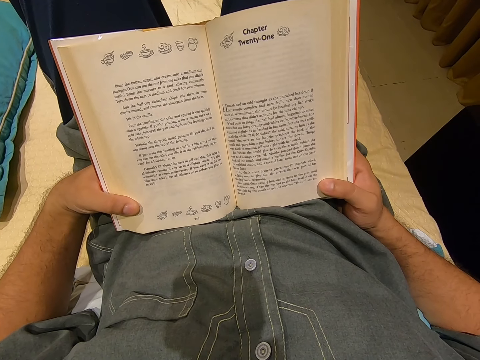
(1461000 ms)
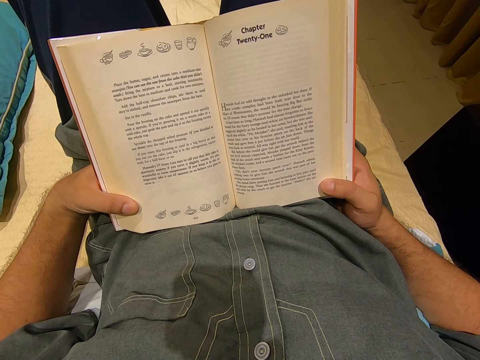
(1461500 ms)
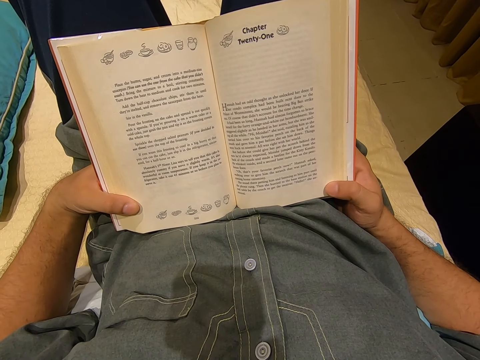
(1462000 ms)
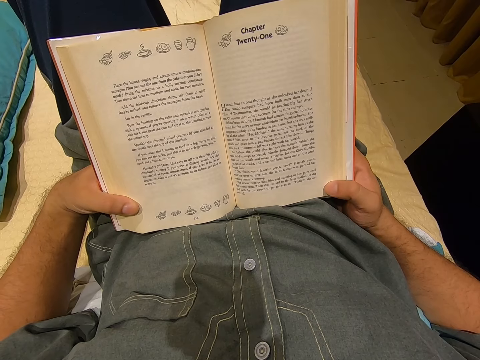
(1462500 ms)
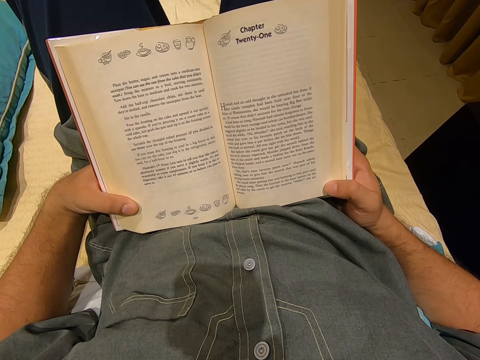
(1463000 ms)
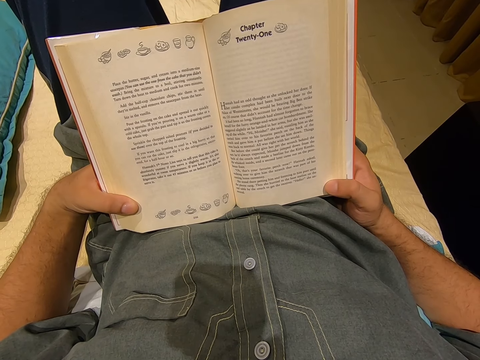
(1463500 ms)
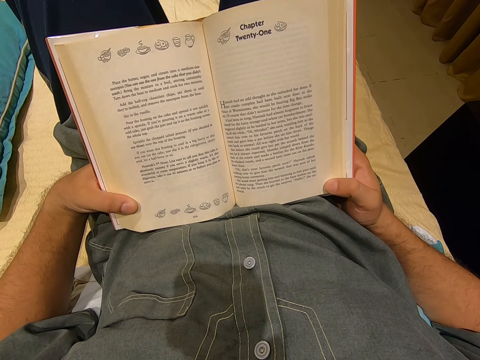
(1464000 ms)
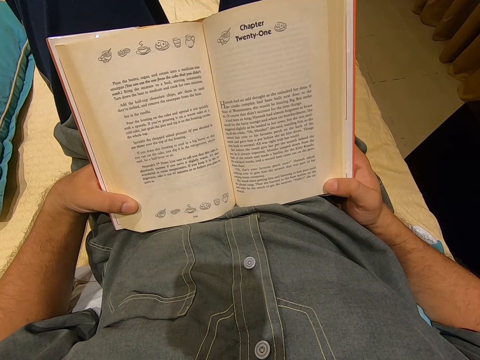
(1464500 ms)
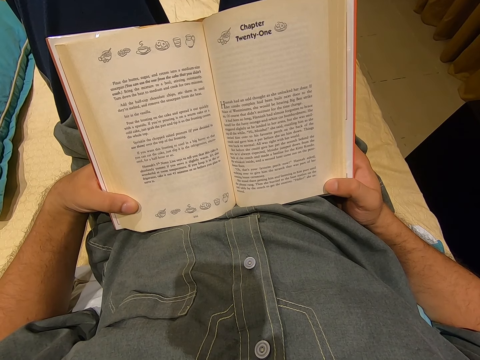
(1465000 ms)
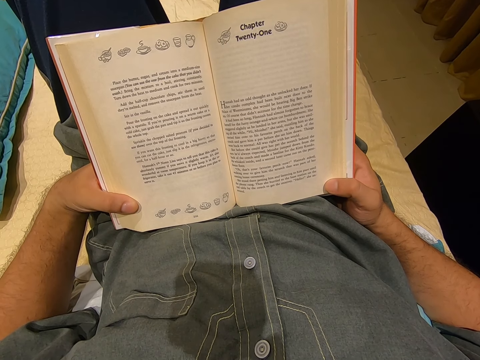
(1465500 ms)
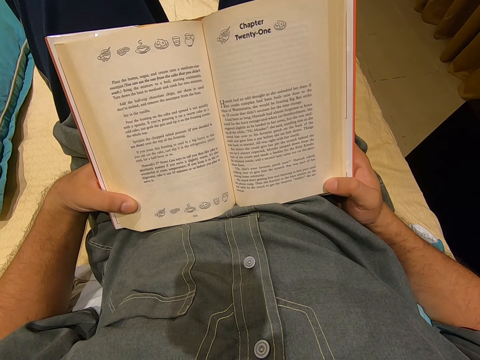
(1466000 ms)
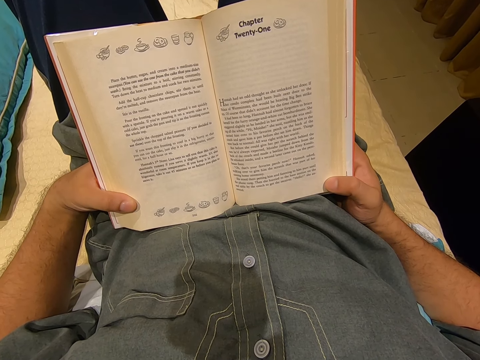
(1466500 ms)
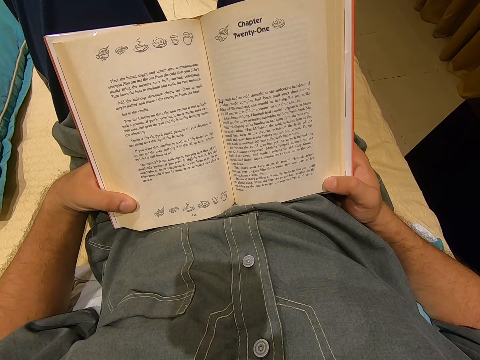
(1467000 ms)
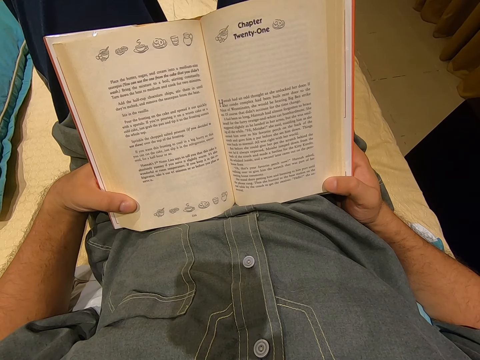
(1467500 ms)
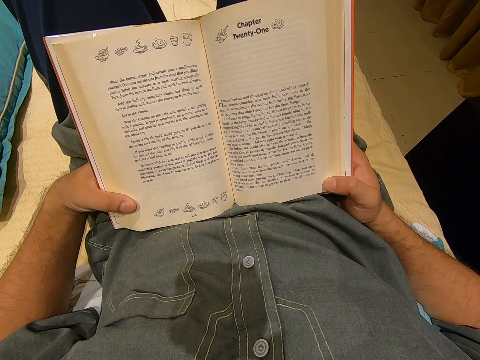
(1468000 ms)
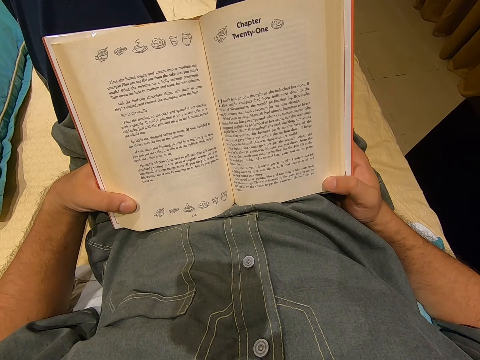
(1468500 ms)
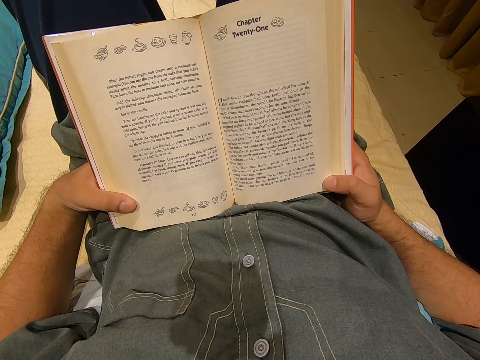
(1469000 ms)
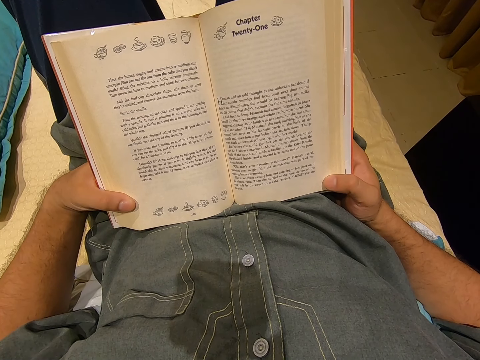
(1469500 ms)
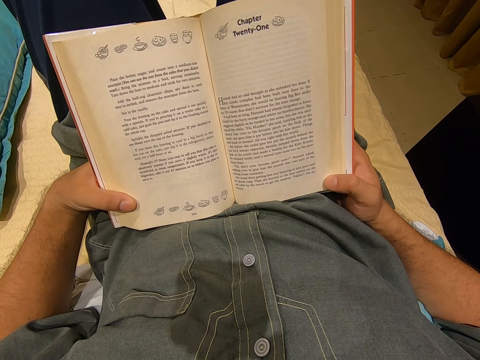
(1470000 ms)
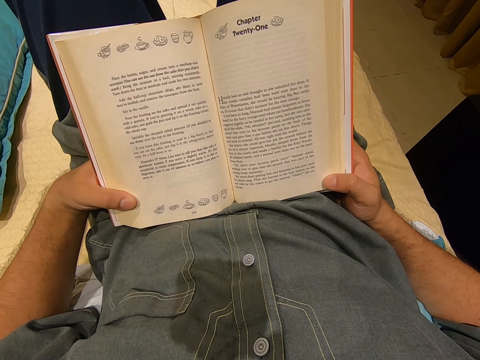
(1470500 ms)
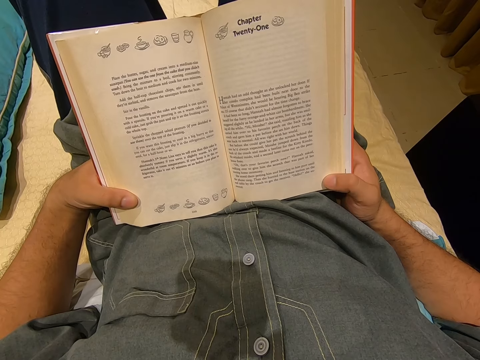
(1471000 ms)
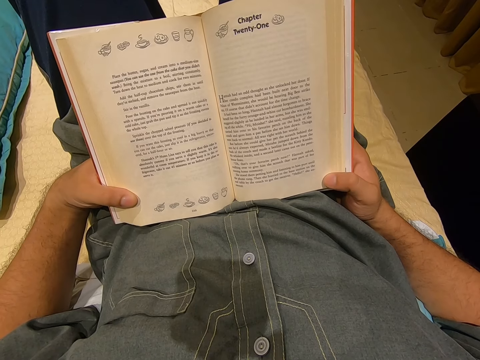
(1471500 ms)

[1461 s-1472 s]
The camera wearer reads a book.

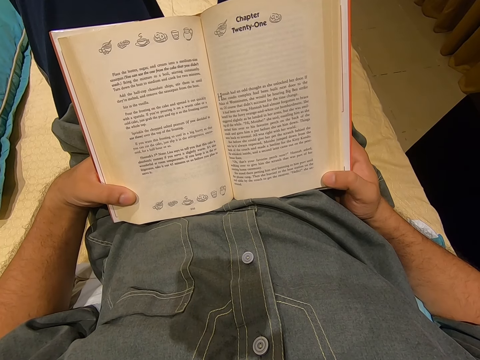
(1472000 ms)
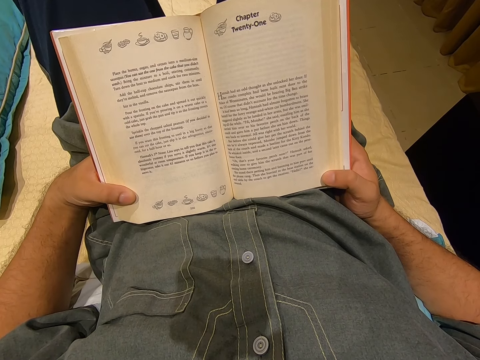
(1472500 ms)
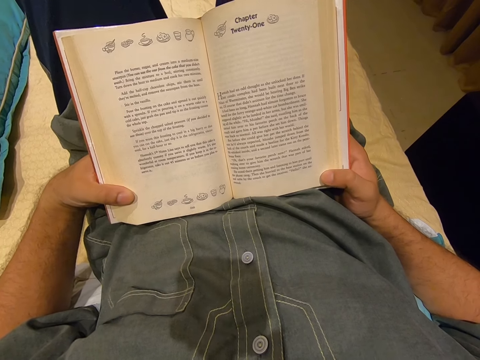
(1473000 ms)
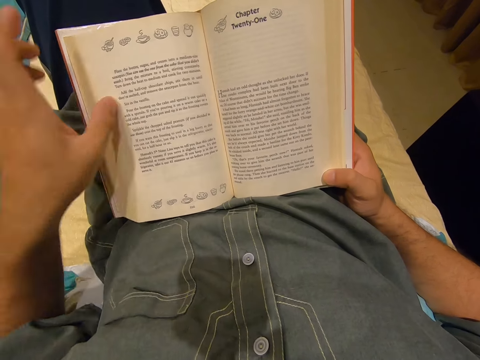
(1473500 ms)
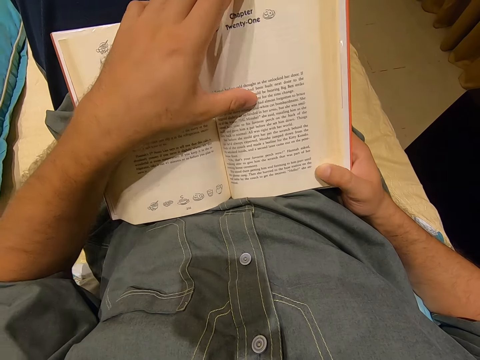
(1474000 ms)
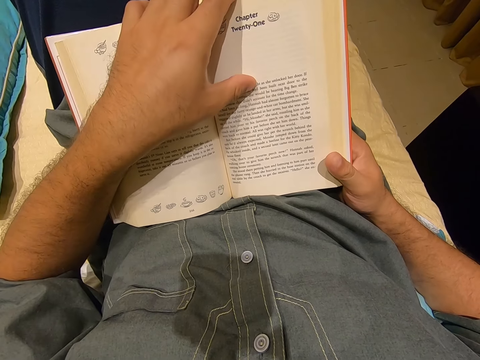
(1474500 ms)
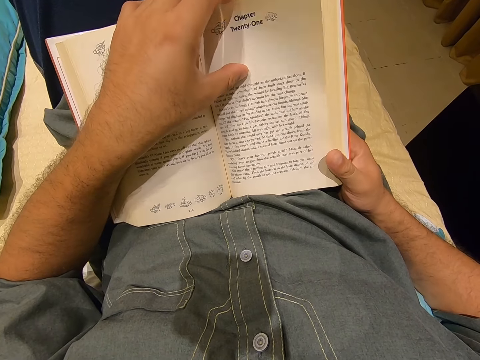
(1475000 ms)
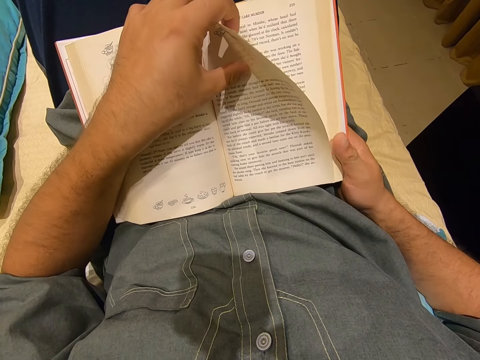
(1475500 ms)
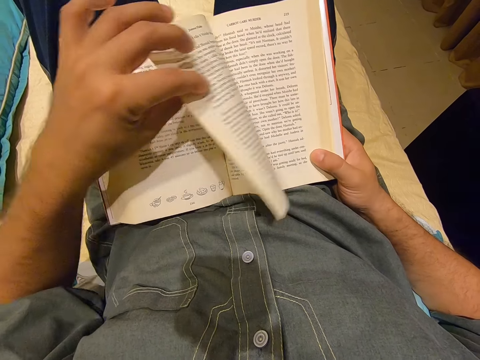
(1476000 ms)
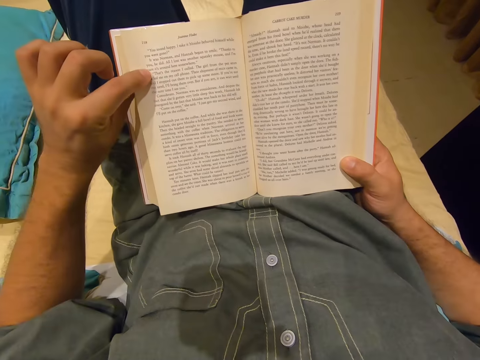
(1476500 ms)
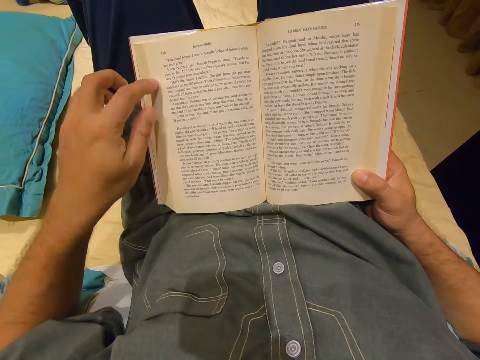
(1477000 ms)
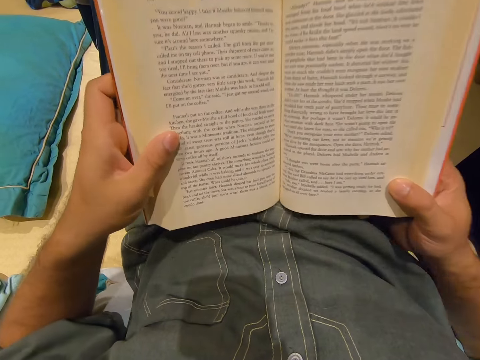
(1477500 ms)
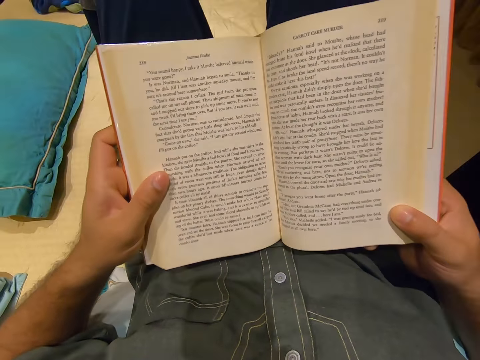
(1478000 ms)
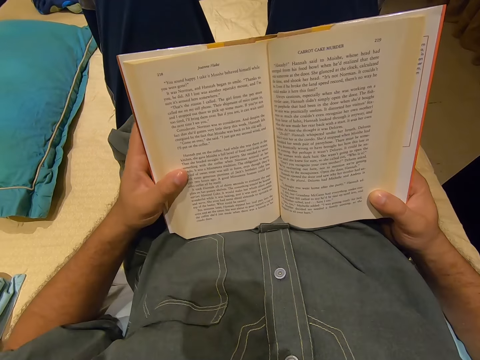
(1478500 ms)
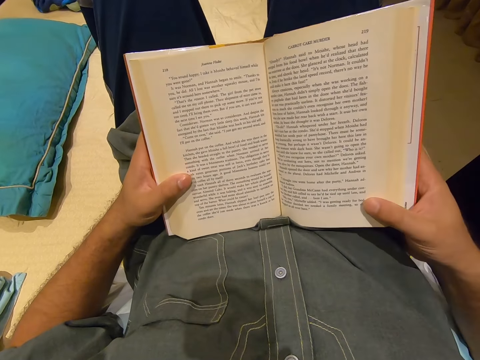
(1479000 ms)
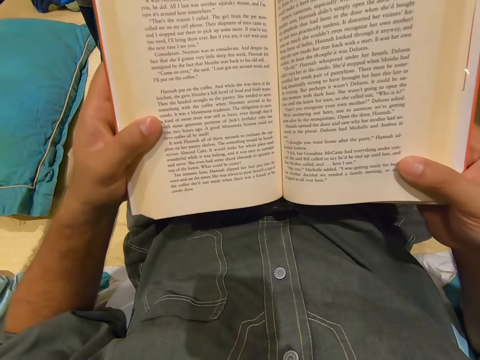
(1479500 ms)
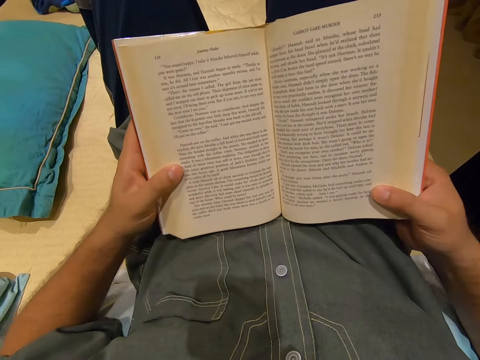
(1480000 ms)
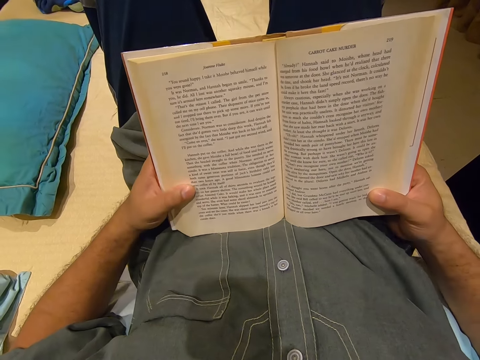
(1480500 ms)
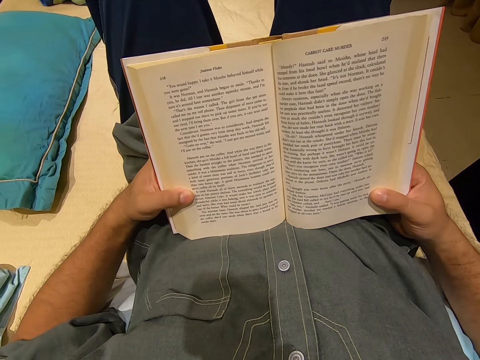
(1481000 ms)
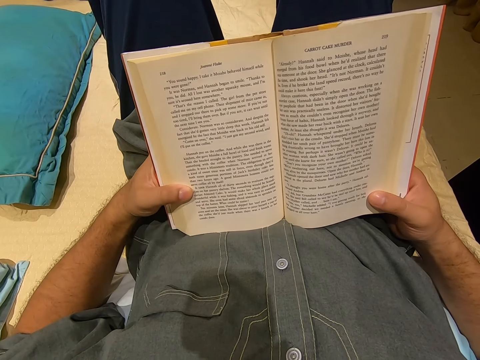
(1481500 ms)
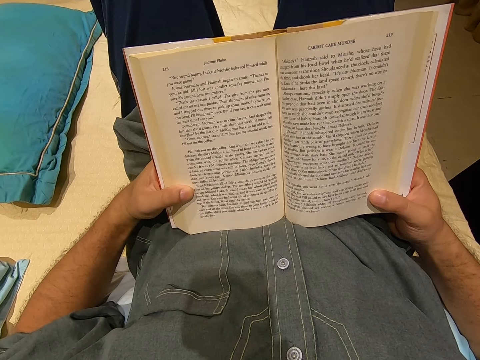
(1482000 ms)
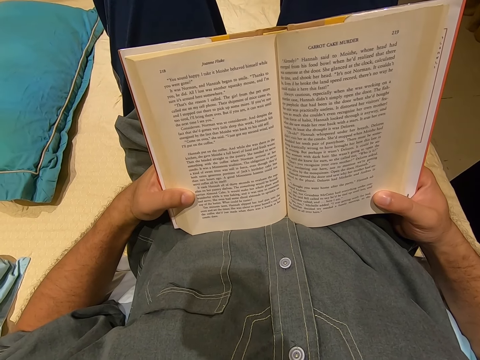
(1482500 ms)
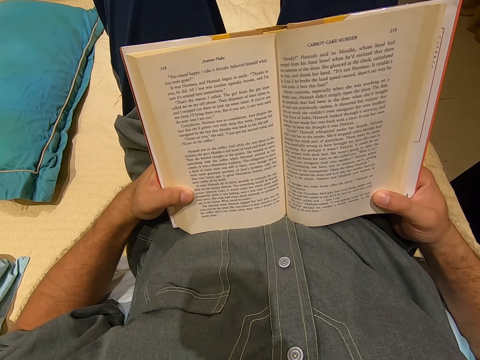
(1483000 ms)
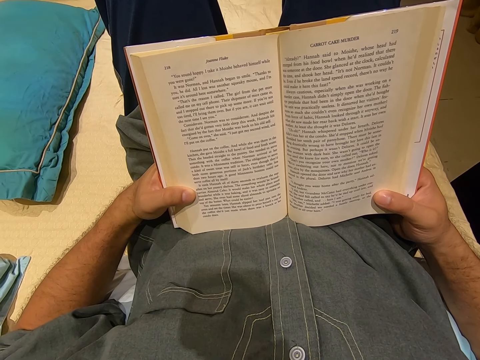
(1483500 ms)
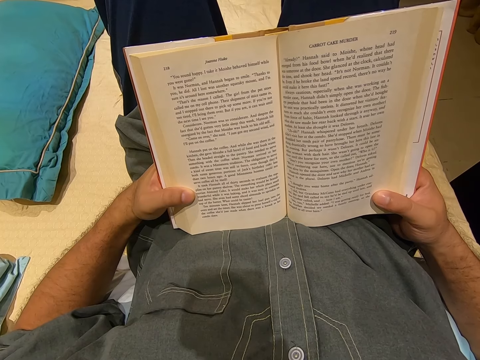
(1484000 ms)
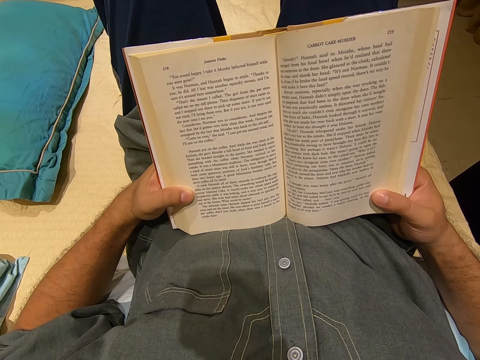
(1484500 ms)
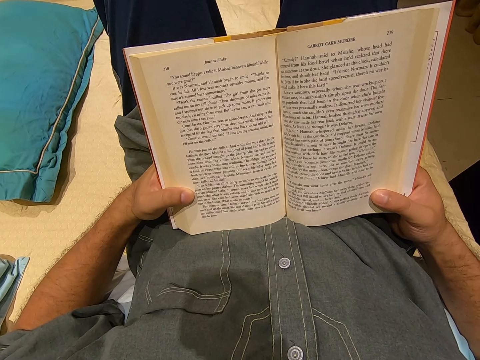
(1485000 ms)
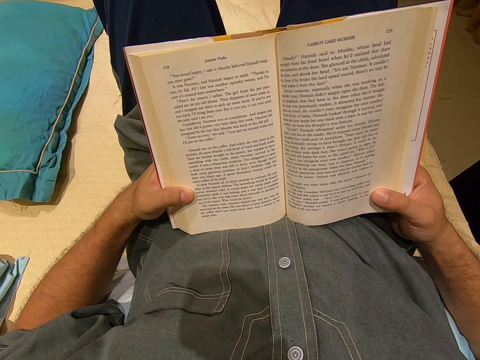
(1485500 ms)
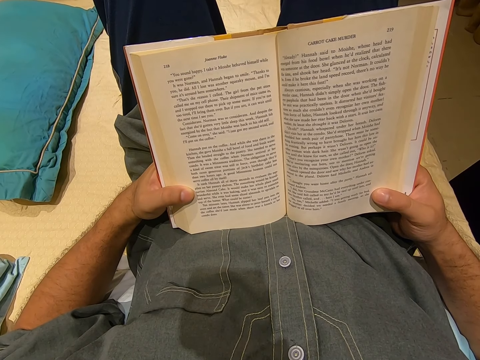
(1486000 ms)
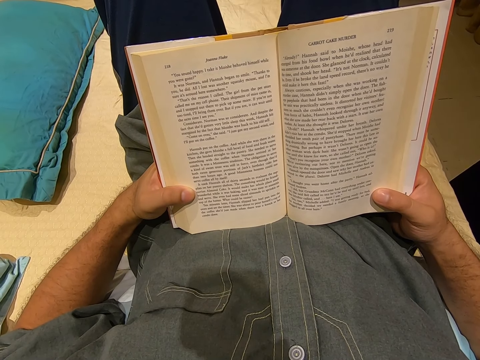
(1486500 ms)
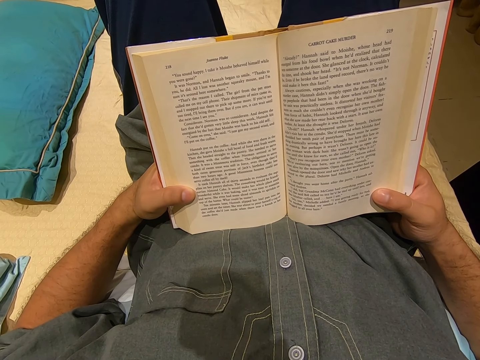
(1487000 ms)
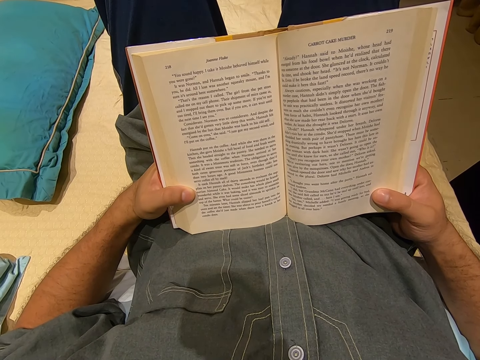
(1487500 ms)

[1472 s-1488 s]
The camera wearer turns the page. They read a book. They lift the book. They read the book.
